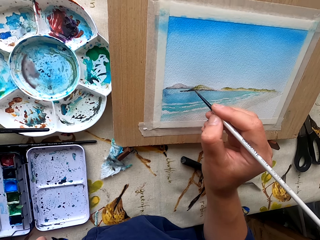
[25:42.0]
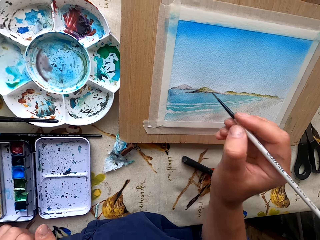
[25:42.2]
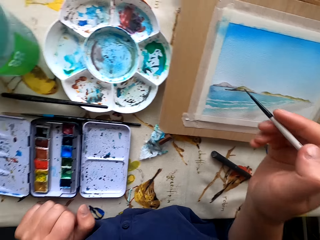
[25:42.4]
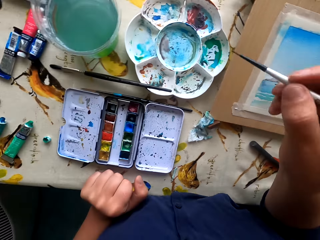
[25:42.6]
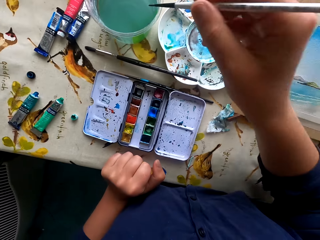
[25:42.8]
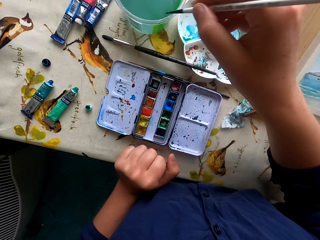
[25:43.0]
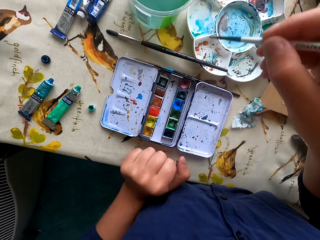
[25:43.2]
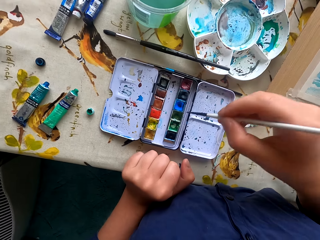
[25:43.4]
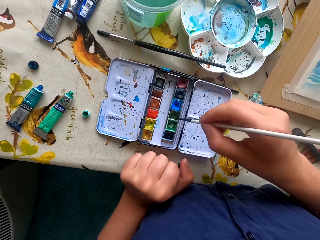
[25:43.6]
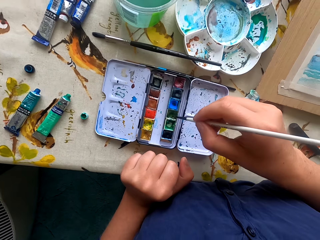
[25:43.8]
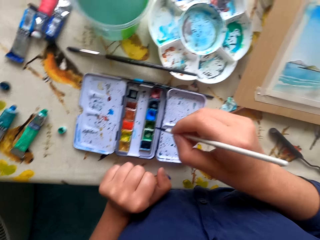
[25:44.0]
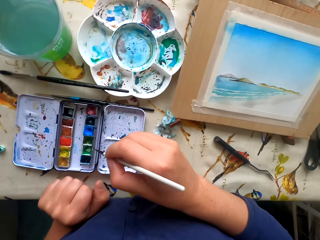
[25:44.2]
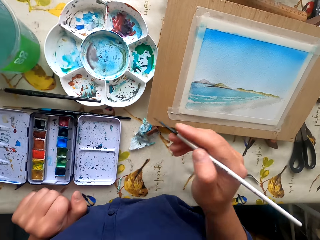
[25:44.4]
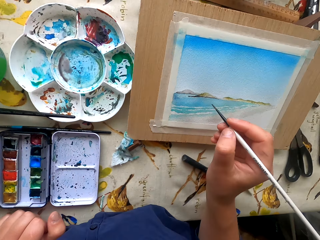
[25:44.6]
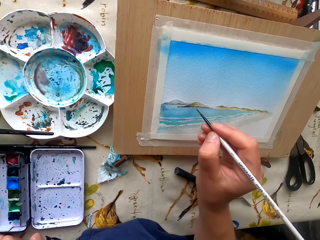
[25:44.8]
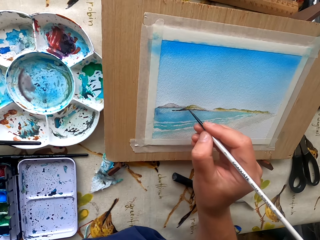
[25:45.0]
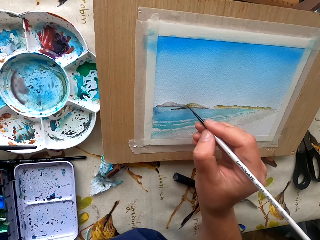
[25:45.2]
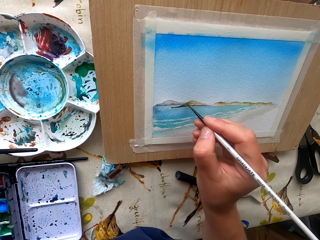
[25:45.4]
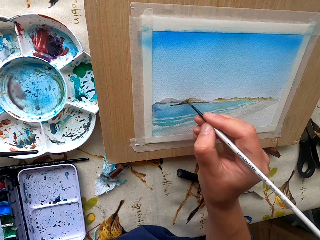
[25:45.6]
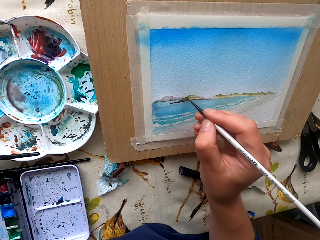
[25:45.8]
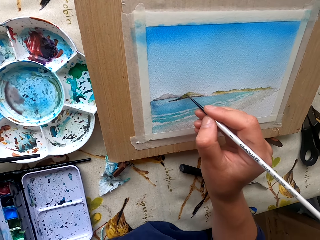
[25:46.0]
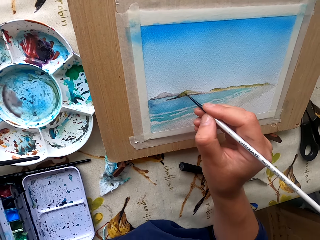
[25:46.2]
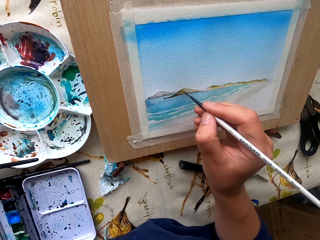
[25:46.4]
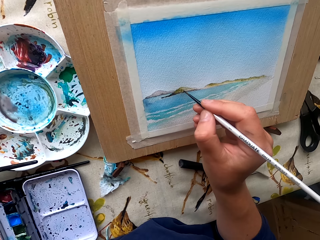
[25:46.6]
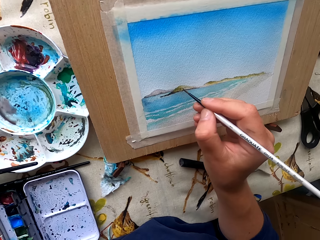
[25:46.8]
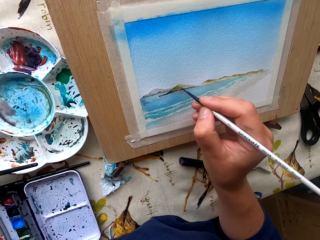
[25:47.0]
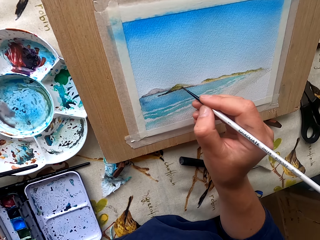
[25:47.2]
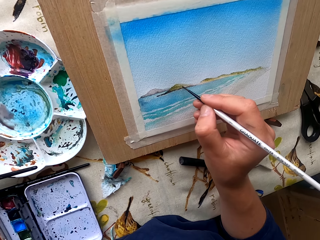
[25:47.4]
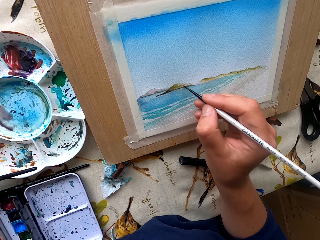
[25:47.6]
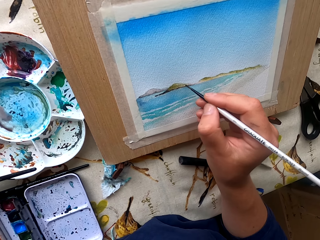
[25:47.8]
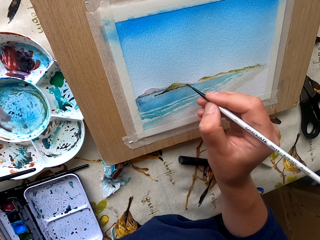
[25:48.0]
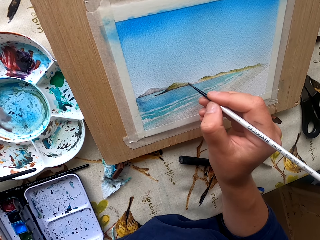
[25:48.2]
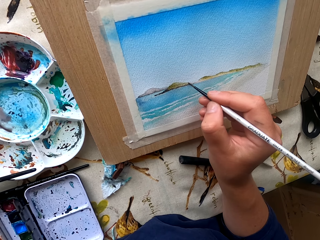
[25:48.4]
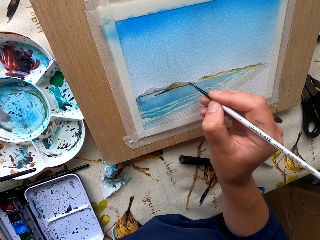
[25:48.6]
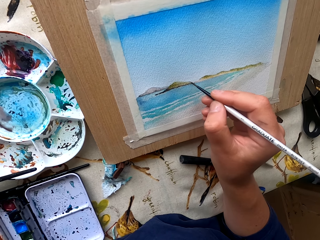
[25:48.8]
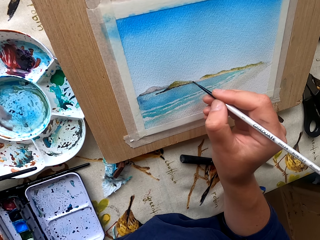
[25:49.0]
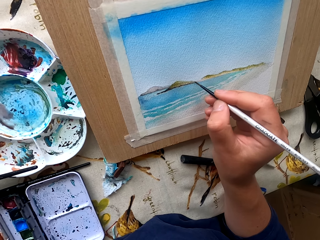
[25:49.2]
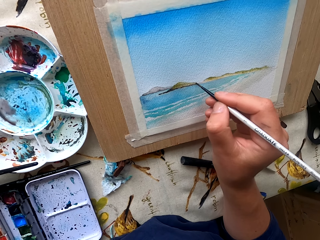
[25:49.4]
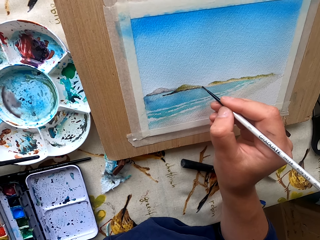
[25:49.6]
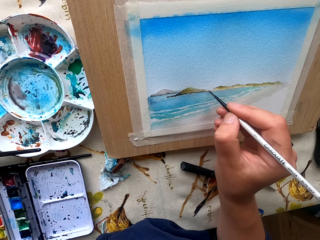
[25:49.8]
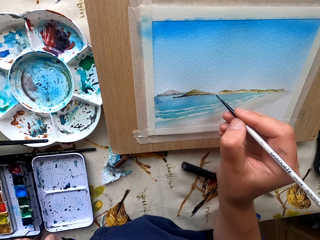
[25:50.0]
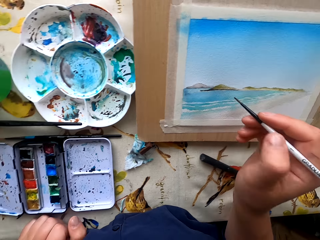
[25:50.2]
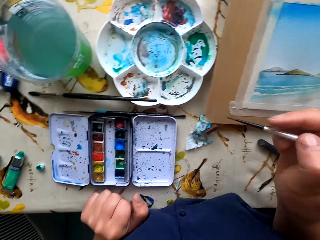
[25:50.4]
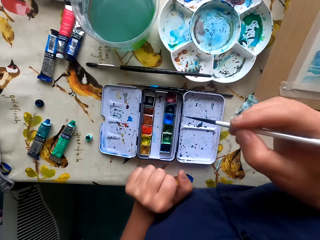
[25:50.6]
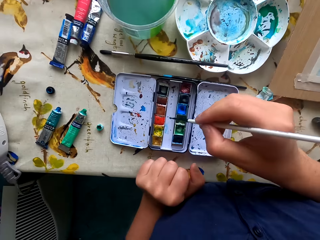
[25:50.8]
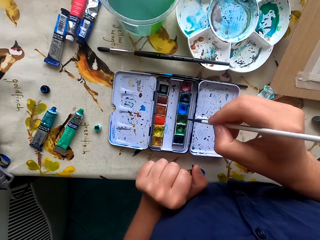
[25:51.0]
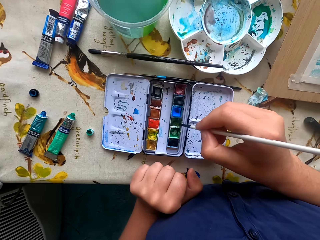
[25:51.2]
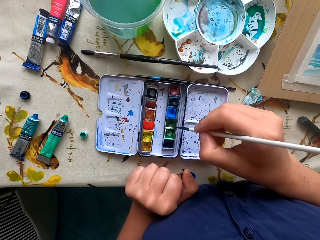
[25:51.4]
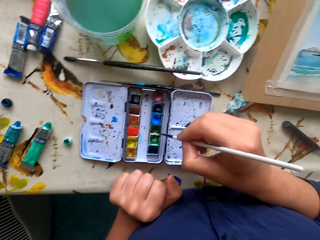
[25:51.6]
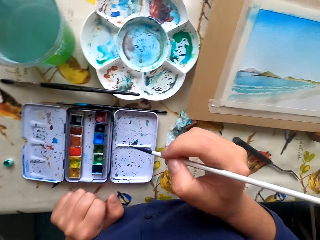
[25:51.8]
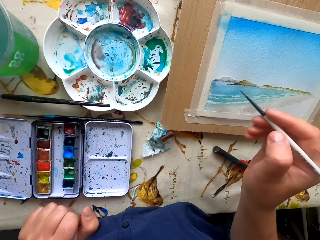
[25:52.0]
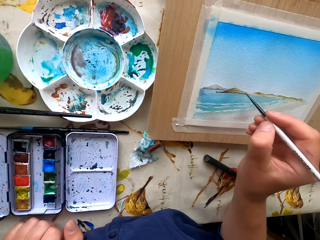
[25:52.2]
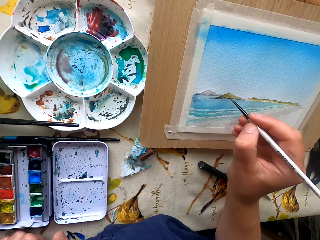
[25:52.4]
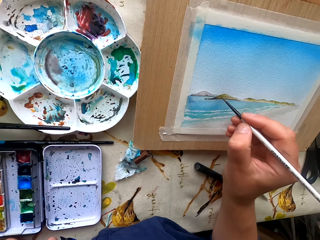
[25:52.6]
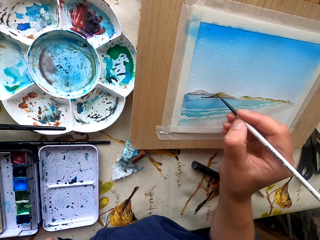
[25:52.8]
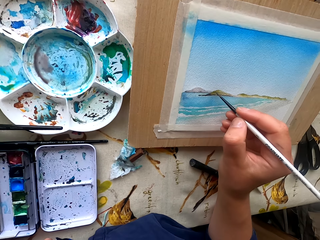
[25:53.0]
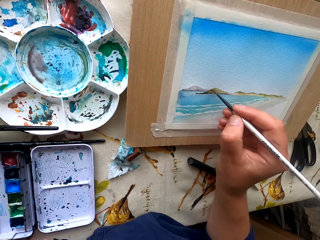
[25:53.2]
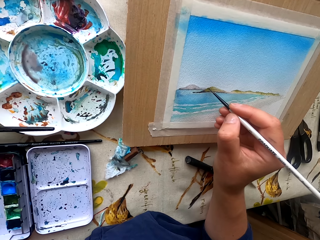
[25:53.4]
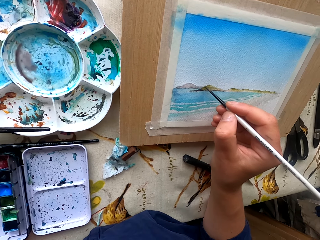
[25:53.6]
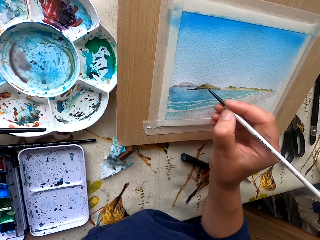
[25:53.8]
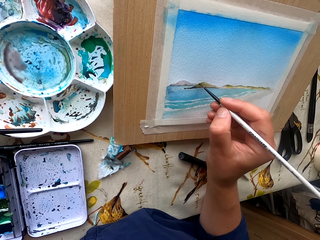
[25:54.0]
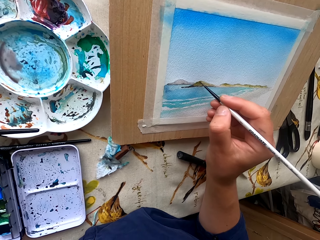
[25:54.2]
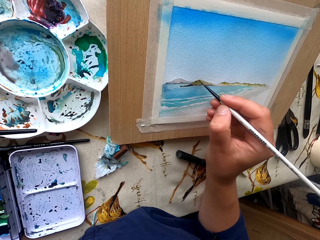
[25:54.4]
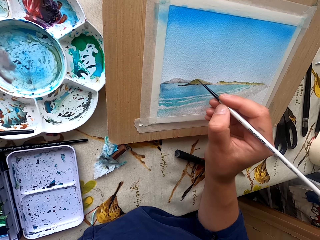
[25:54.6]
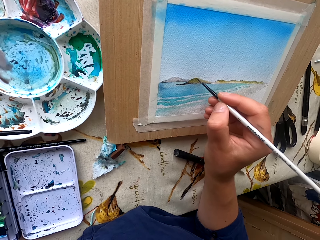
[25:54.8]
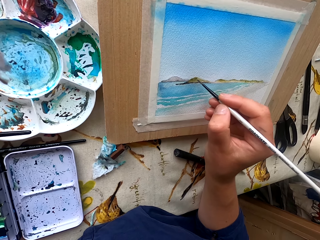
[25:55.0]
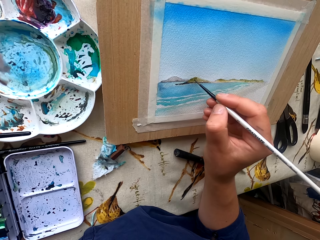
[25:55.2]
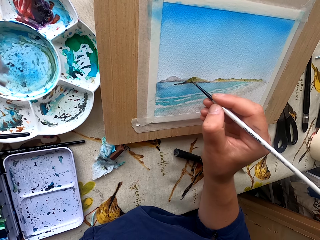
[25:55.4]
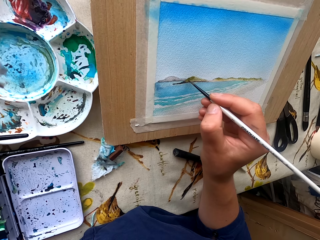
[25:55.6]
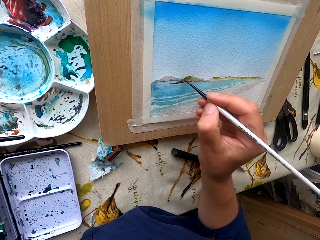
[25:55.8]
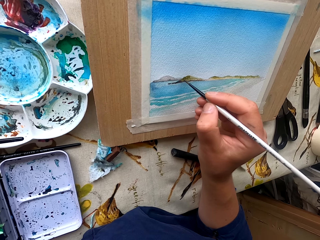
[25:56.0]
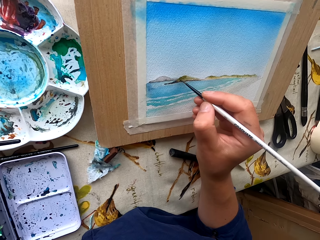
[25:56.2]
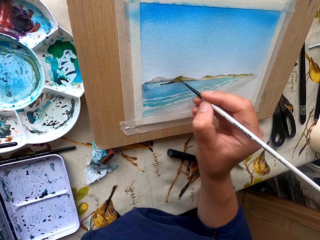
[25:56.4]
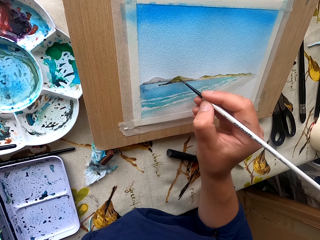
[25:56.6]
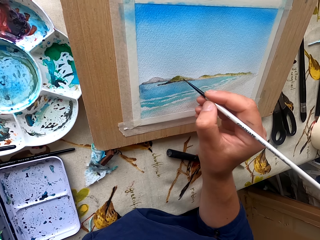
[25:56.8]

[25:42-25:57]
The camera wearer rubs the pen brush in the ink container. They dip the paint marker in the color. They paint the picture with the pen brush. They paint on the drawing paint. They rub the pen brush in the ink container. They paint the picture with the pen brush.

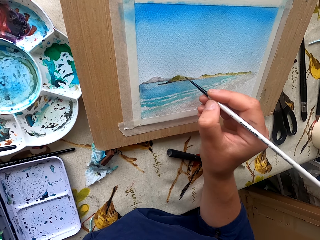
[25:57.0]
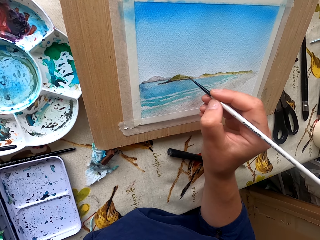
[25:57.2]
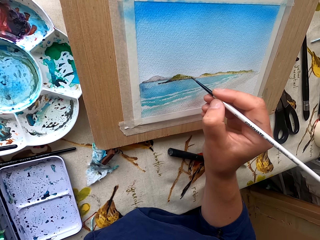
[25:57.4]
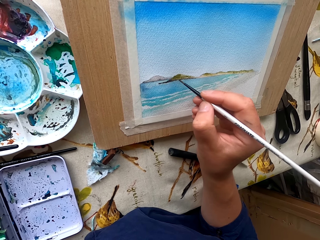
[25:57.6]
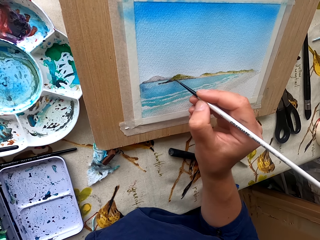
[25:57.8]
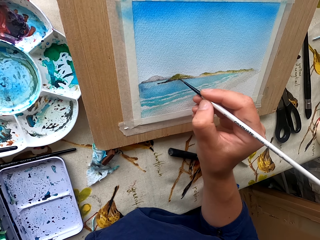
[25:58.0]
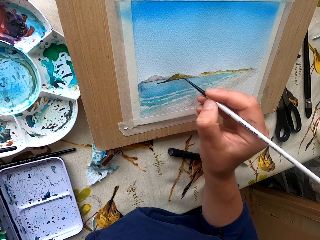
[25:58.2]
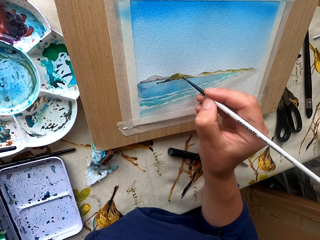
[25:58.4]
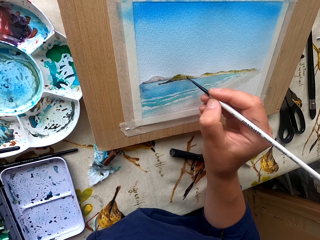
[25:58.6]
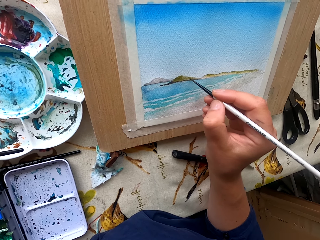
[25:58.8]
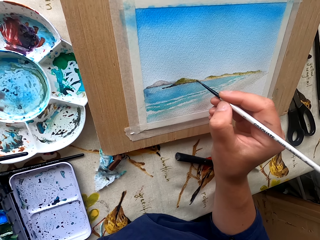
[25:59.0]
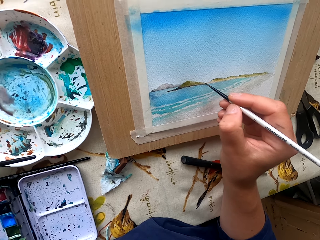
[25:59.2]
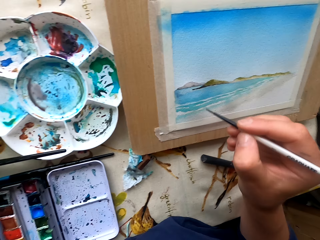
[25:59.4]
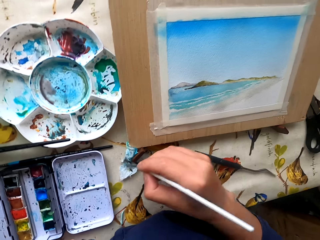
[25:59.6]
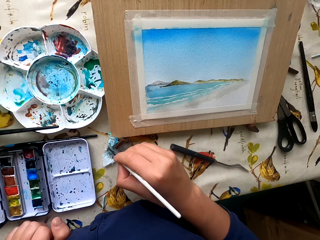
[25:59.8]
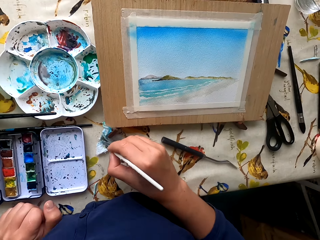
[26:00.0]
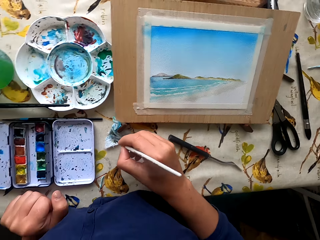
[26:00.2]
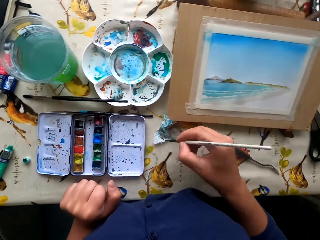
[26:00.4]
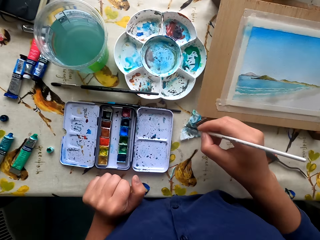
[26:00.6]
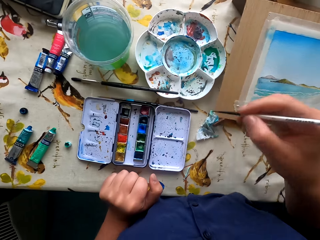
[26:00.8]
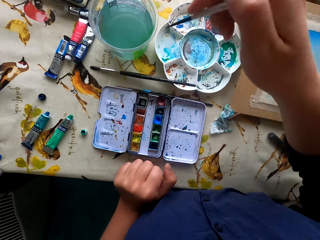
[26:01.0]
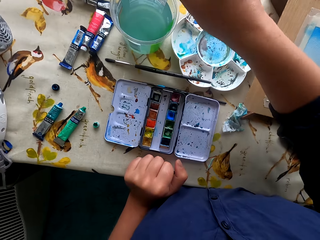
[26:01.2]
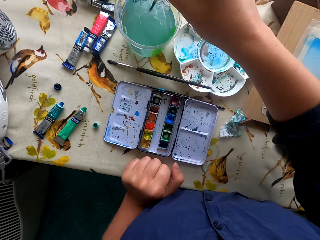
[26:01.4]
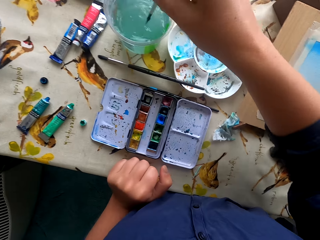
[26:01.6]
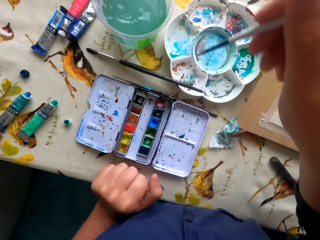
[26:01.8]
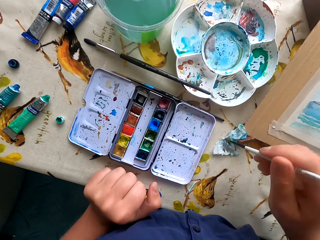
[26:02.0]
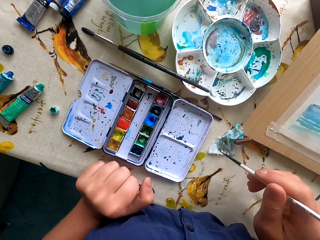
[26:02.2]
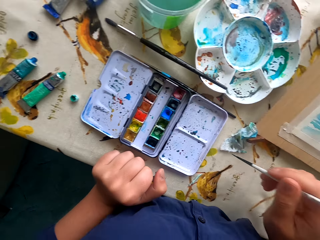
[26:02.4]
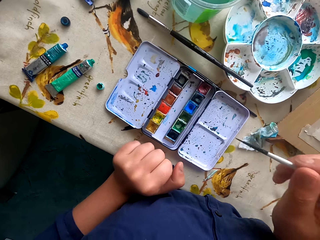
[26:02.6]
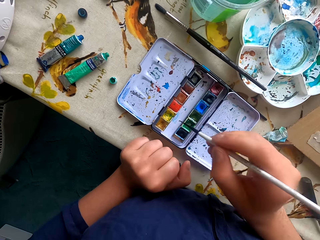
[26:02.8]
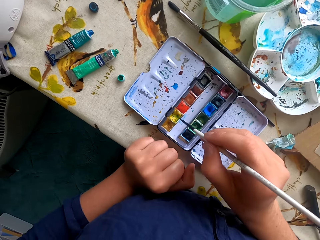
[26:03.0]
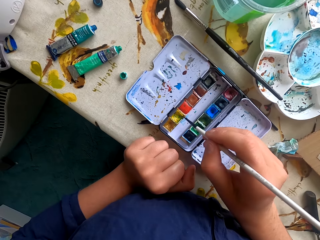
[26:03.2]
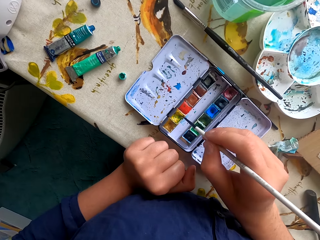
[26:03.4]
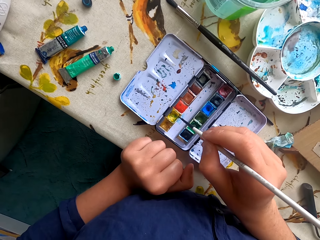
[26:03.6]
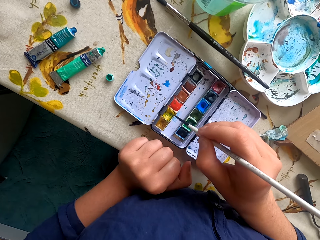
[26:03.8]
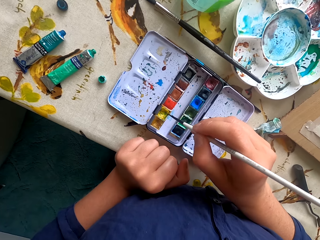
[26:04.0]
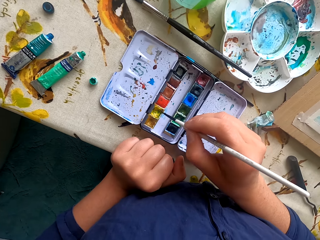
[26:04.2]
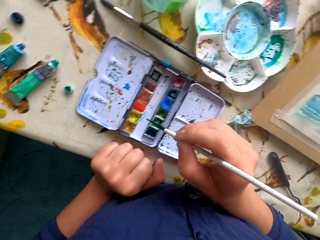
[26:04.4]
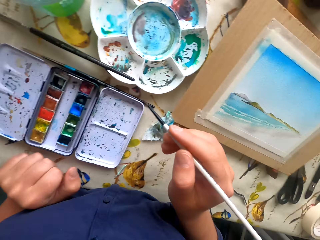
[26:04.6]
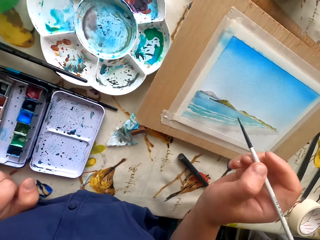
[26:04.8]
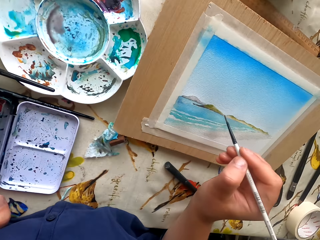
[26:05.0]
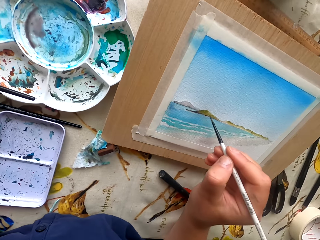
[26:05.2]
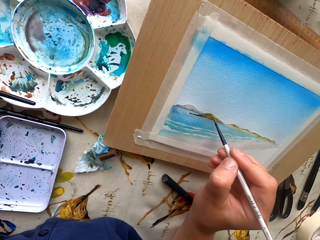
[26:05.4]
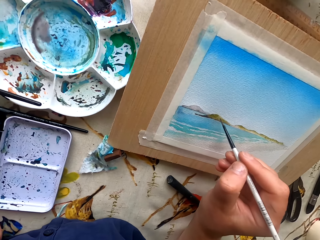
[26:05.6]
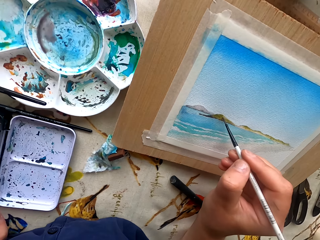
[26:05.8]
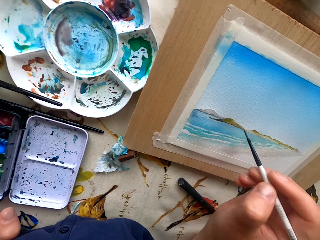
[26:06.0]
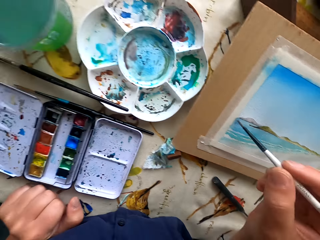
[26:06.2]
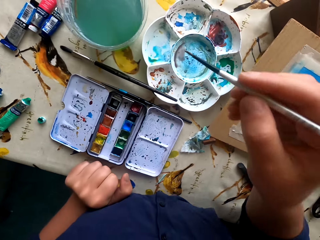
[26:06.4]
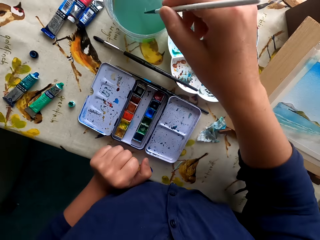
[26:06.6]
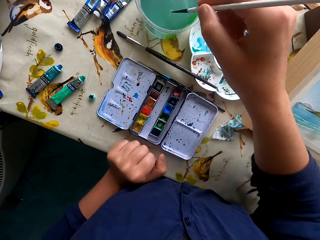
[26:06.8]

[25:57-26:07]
The camera wearer wipes the paint marker or pen brush on the tissue paper. They dip the pen brush in water. They wipe the pen brush with the paper. They rub the pen brush in the ink container. They paint a picture with the pen brush.
